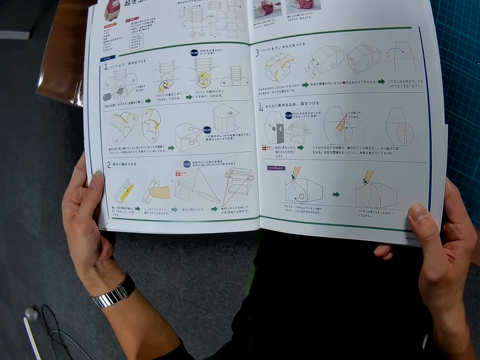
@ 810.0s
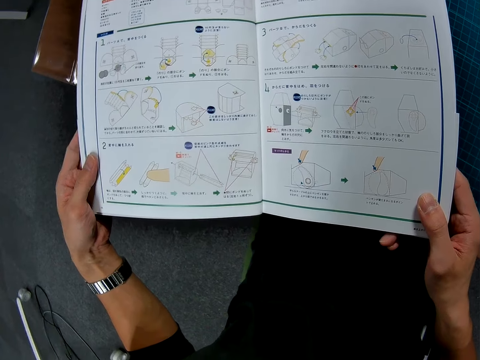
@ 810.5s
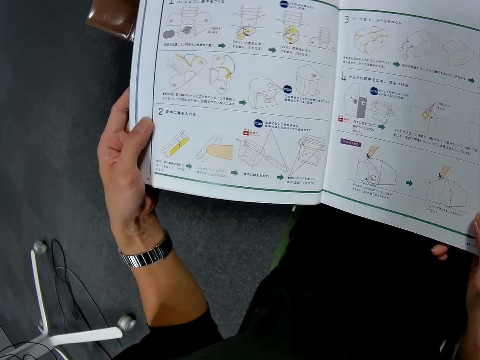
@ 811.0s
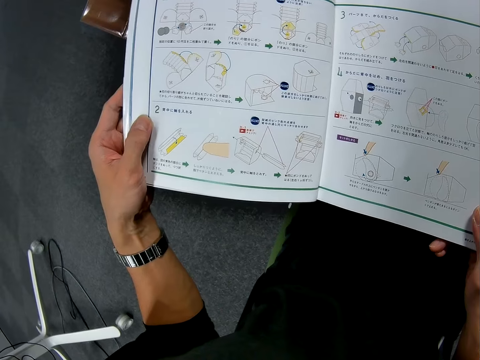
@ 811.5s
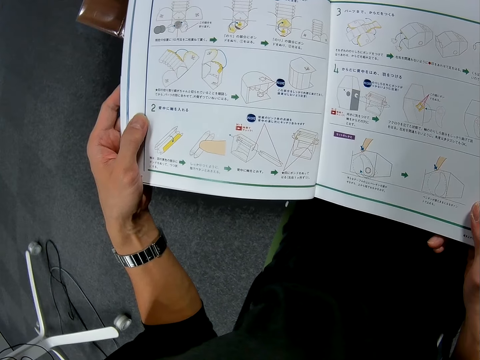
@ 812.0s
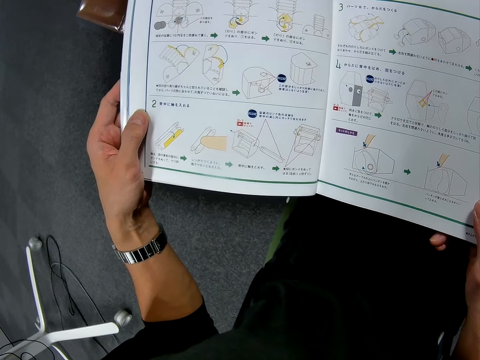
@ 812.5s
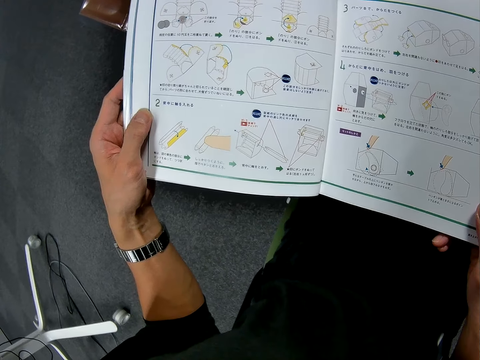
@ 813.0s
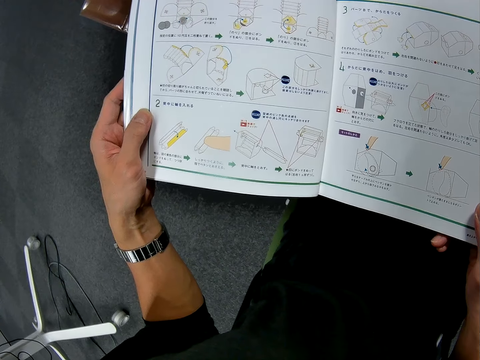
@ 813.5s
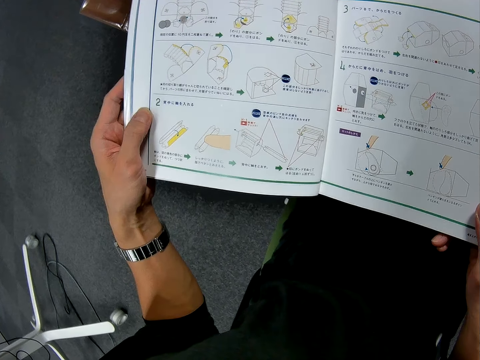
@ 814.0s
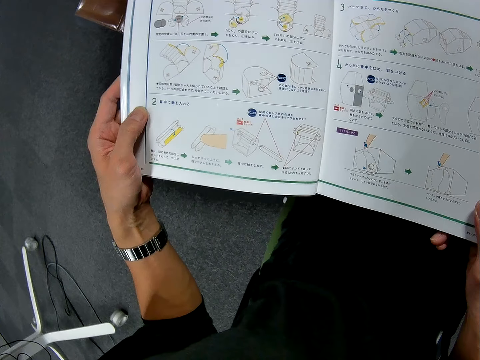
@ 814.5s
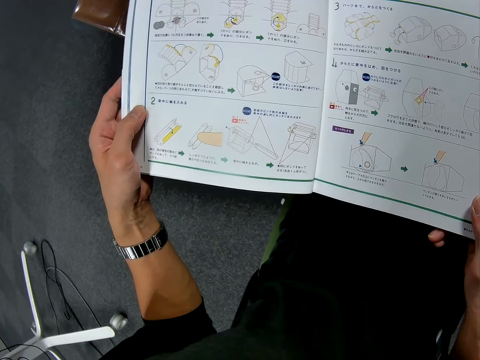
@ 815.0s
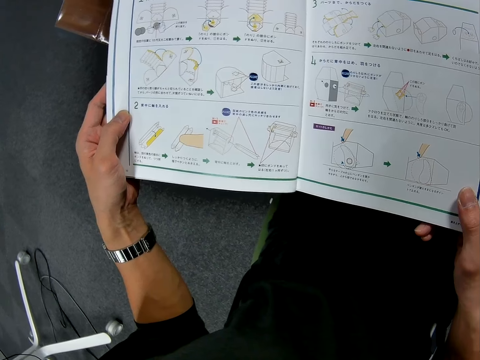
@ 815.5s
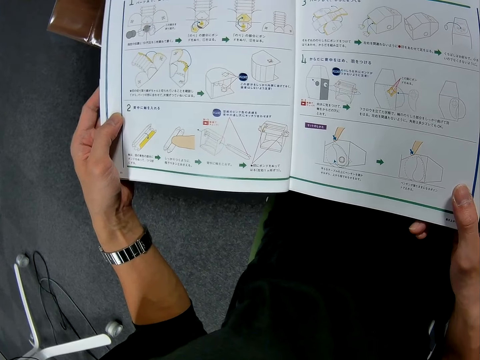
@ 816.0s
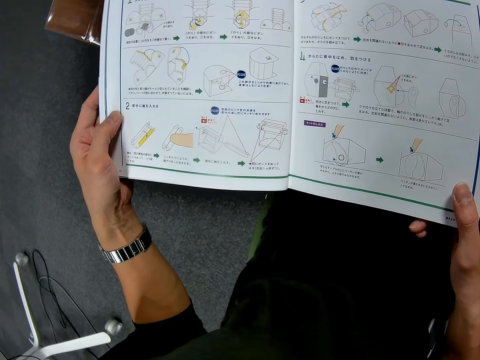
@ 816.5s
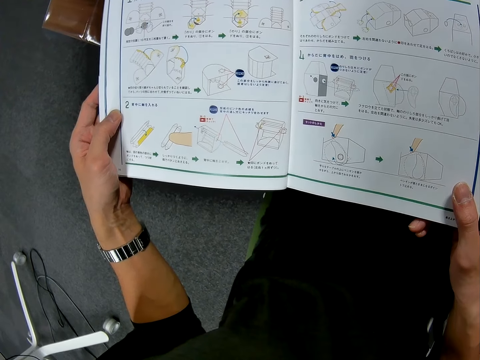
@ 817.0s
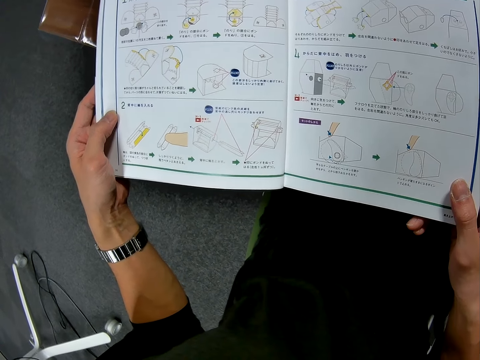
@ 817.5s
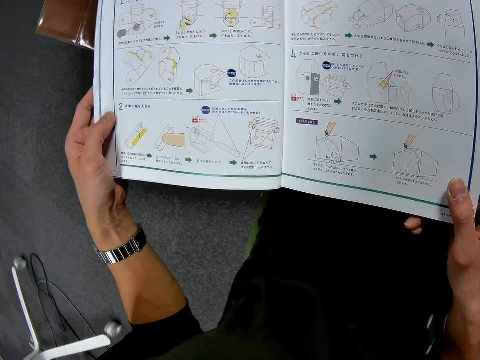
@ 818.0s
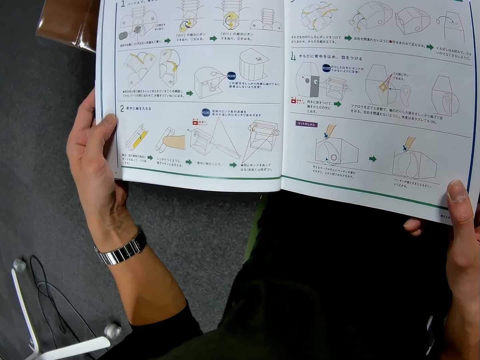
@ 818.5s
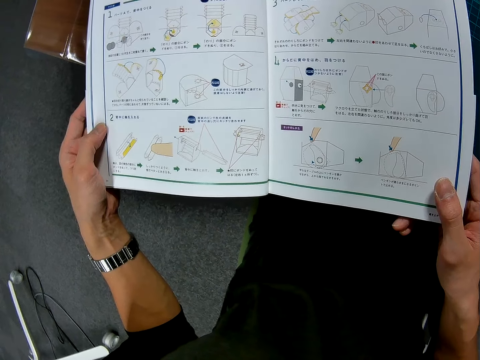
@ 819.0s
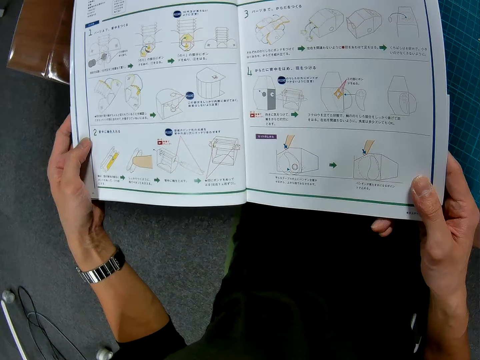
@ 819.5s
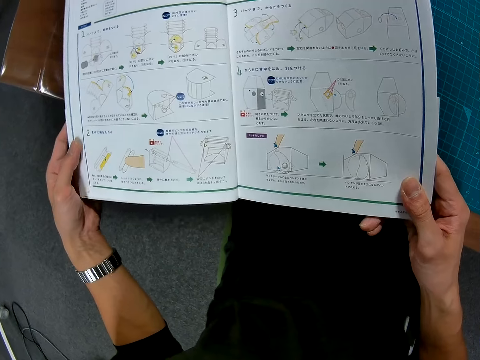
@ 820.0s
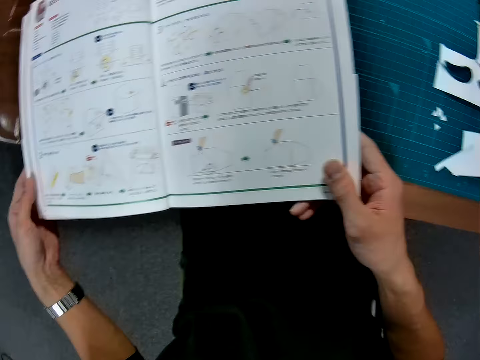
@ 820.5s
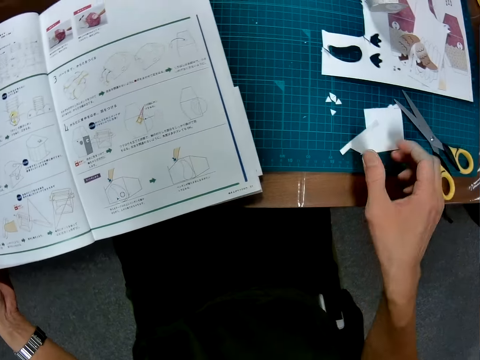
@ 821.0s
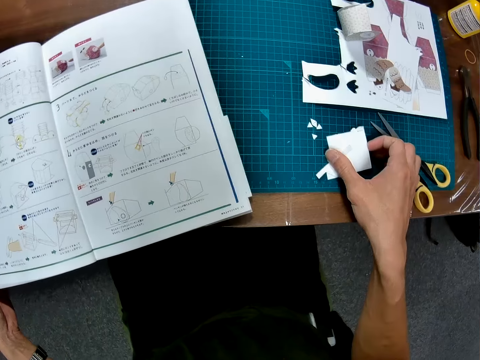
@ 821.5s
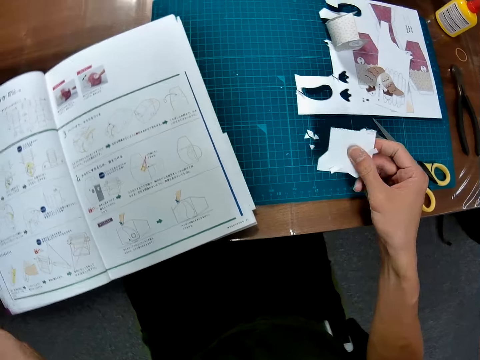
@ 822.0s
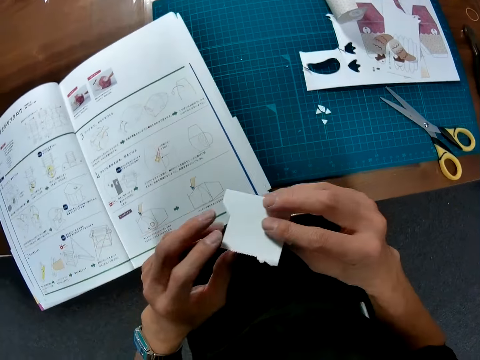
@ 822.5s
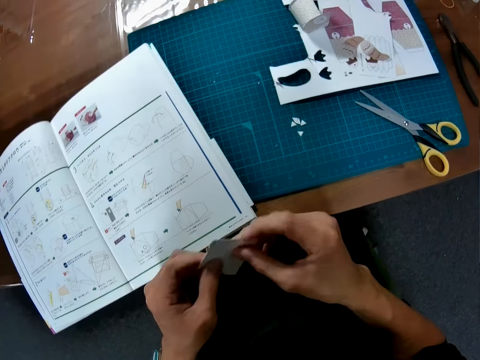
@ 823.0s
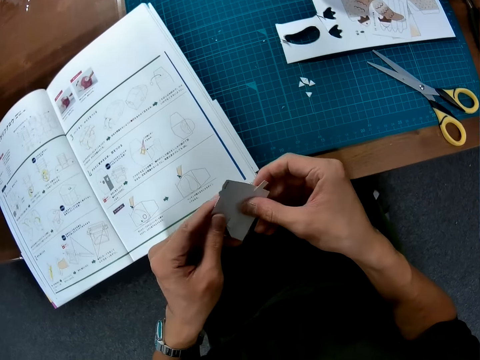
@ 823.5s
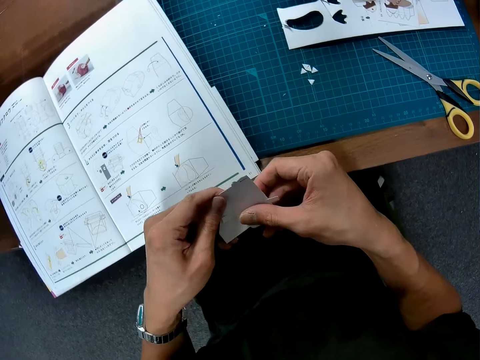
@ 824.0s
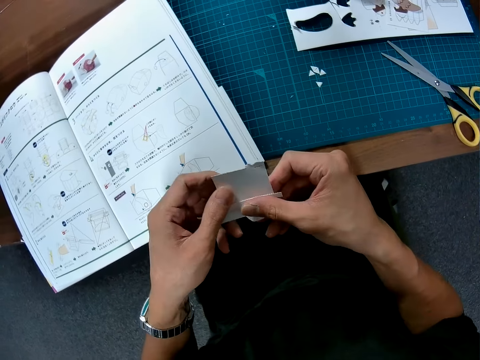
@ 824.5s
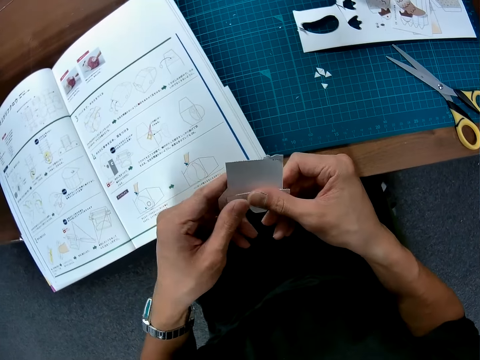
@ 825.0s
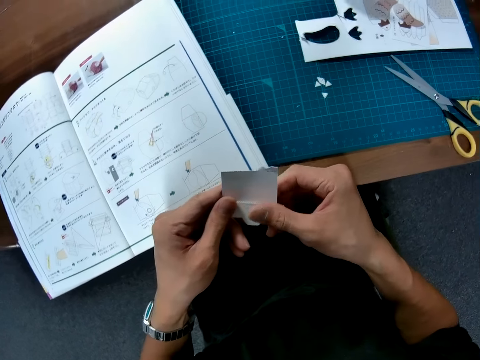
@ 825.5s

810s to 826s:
The camera wearer places the instruction manual on the table. He picks up cardboard pieces or a paper from the cutting sheet. He stares at the paper.

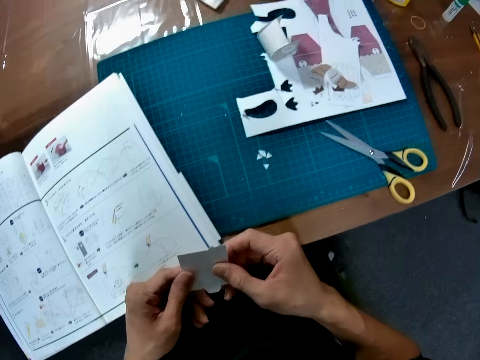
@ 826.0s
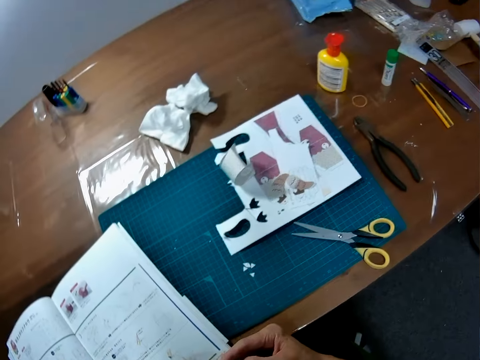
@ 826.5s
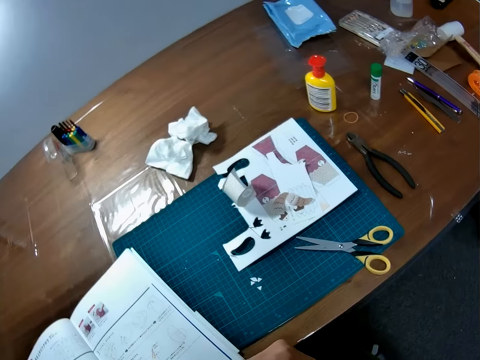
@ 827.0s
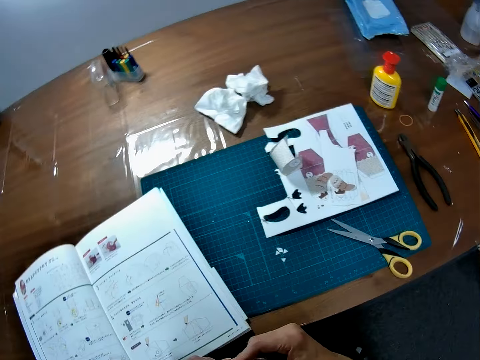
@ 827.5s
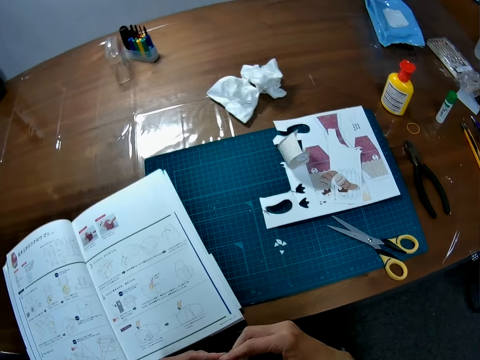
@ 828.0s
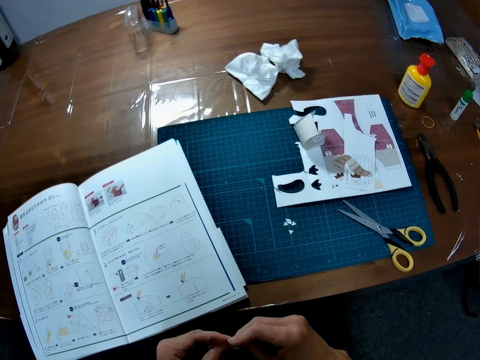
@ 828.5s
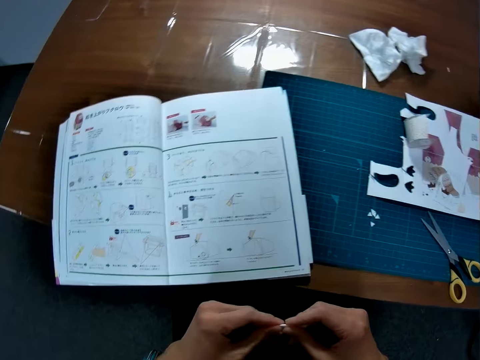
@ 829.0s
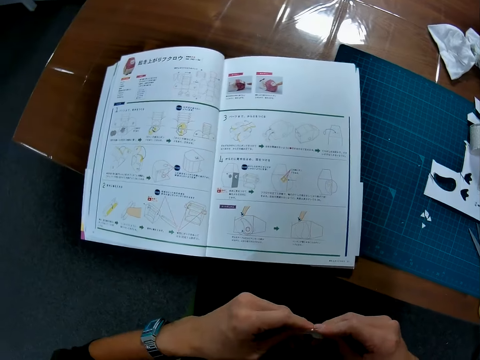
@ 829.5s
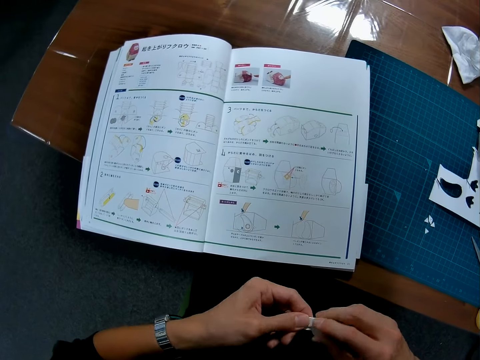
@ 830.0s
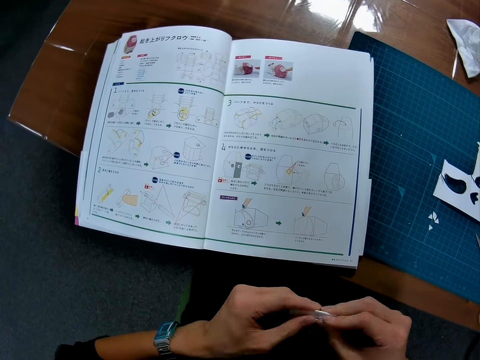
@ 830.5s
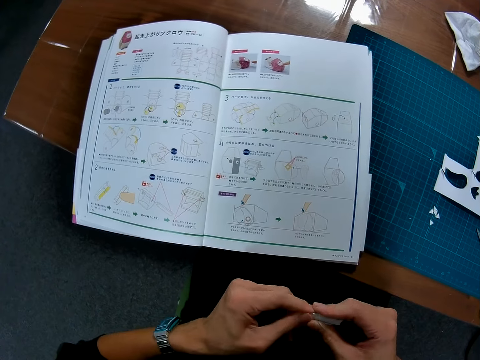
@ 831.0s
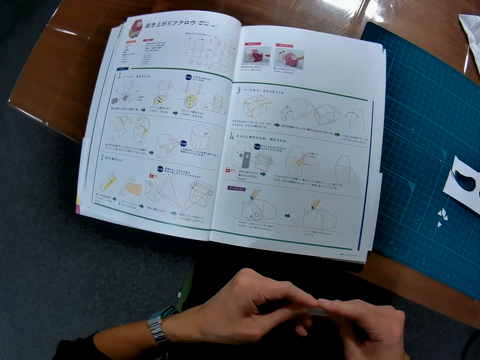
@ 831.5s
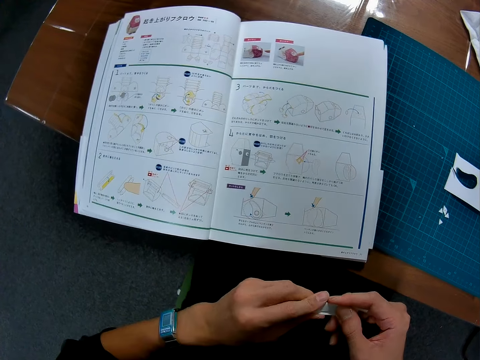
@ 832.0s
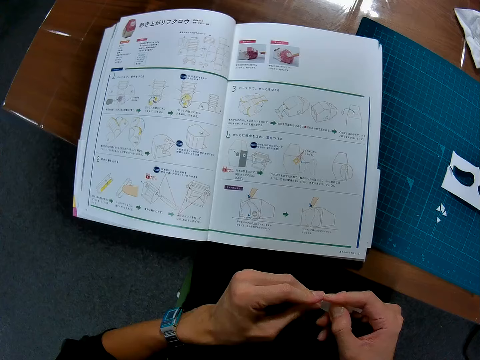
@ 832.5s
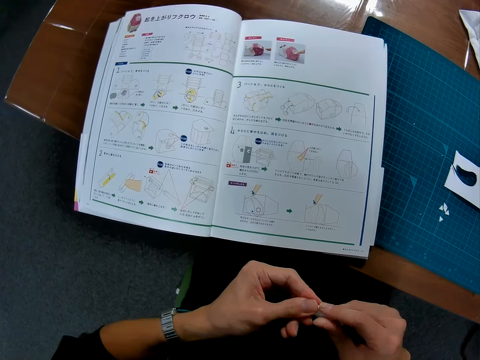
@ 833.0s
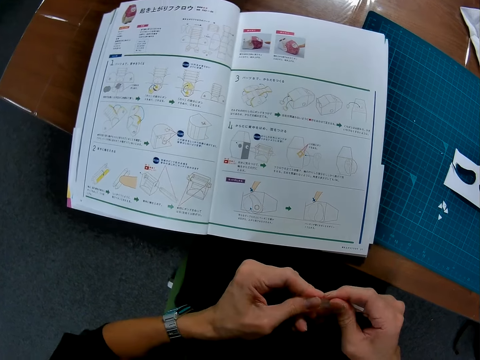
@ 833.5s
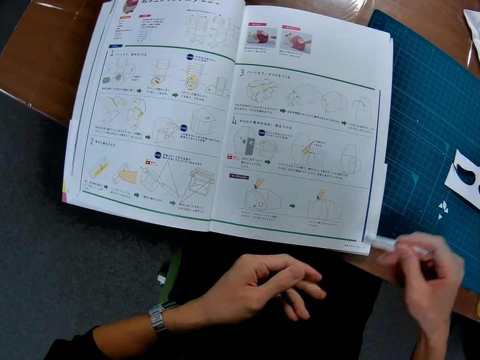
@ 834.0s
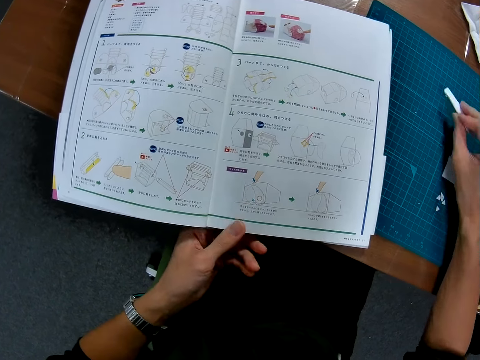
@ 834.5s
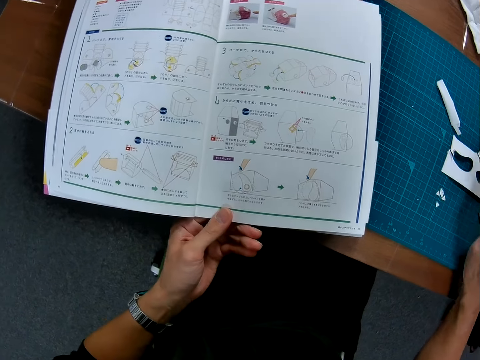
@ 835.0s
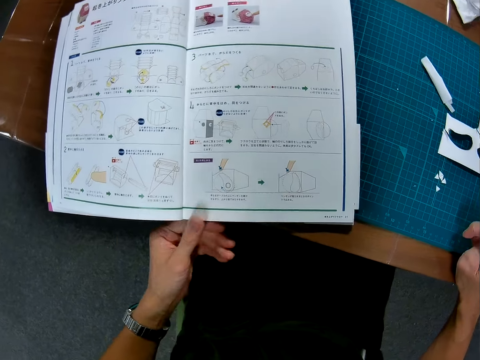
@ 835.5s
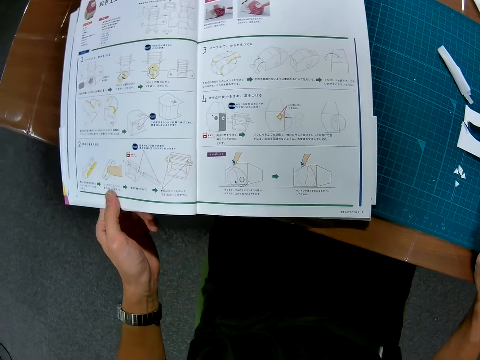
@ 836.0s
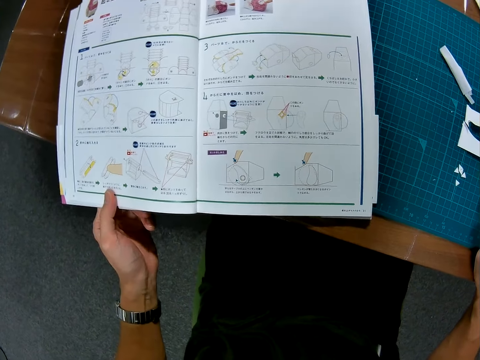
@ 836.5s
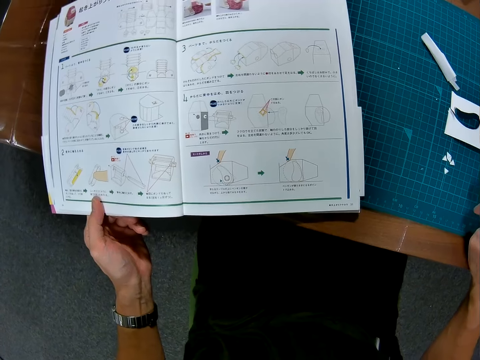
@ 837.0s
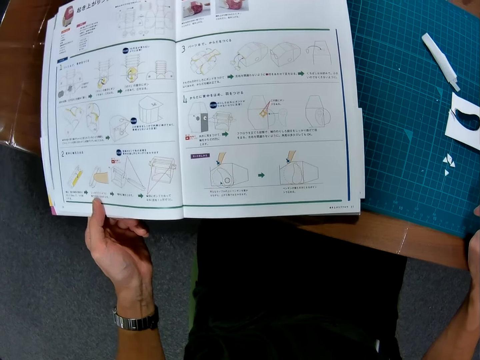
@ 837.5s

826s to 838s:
The camera wearer folds the papers in his hand. He places the paper on the table. He moves a book.
